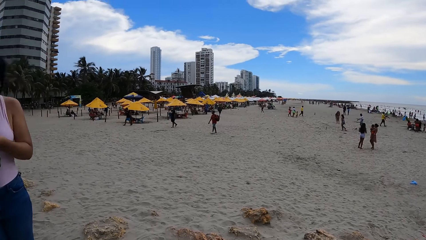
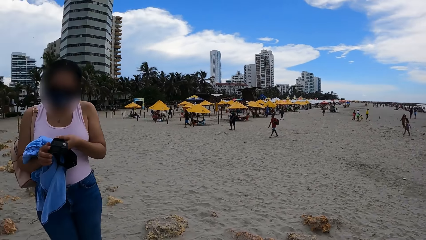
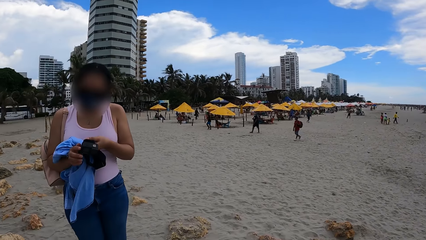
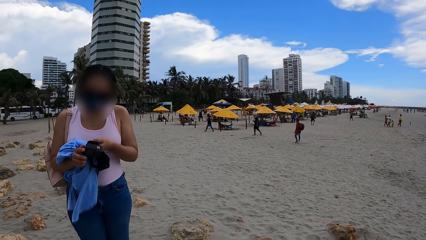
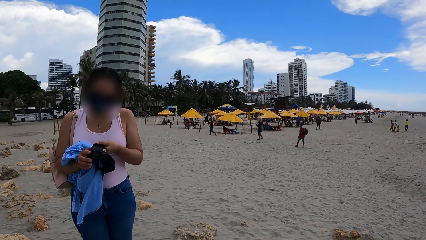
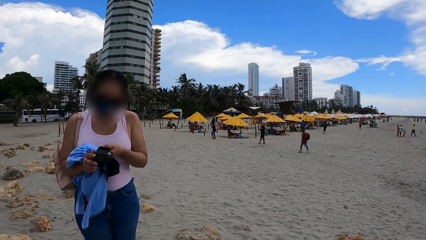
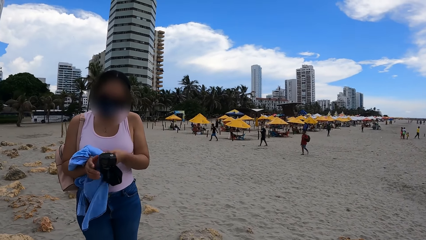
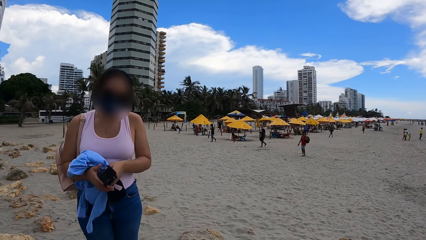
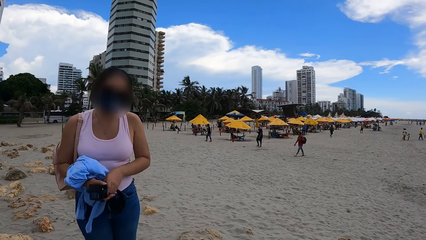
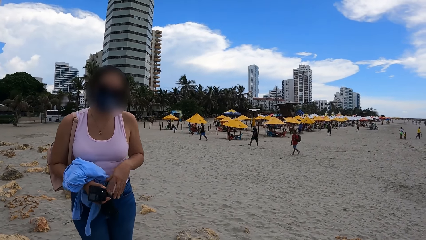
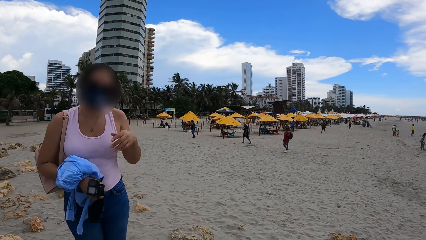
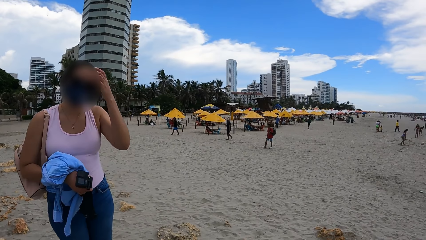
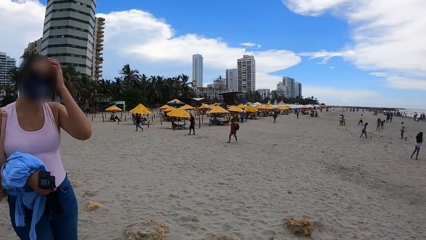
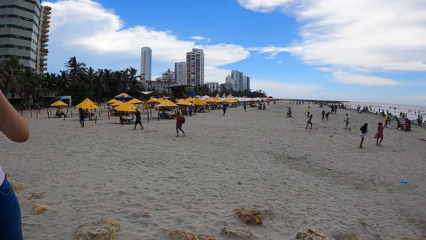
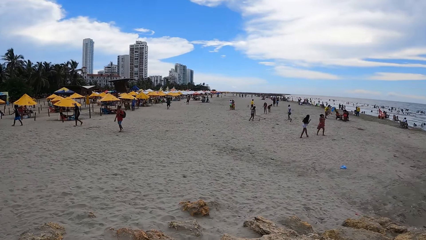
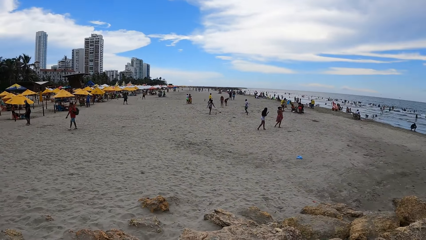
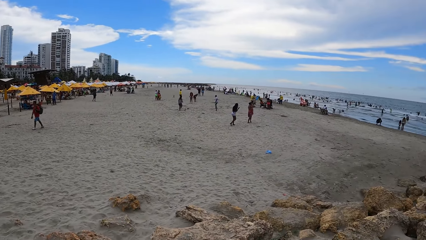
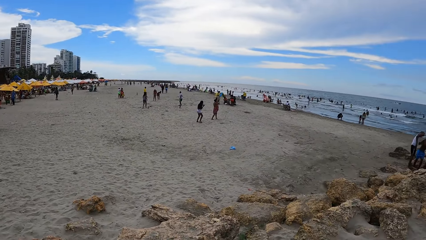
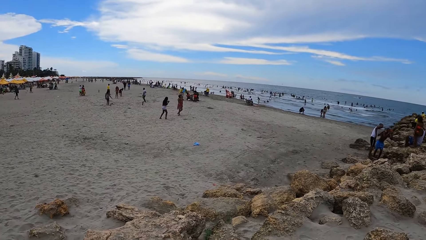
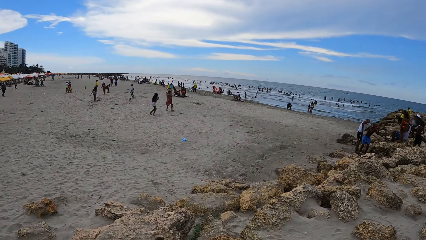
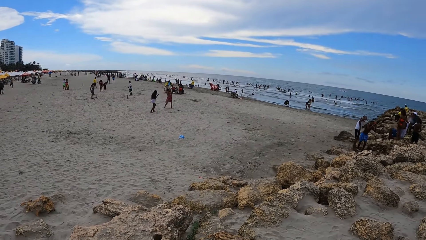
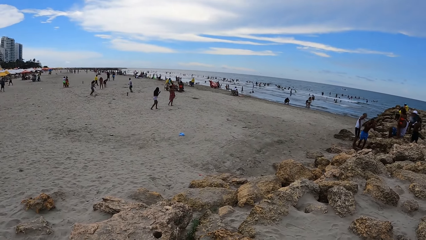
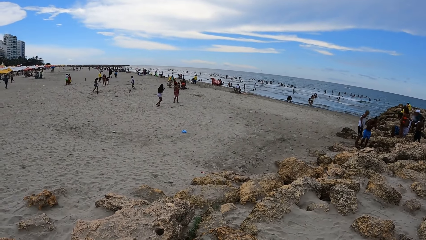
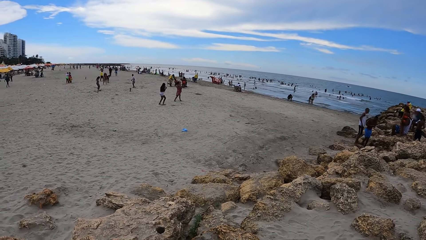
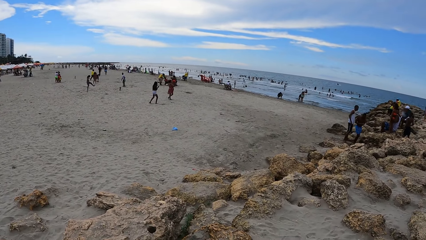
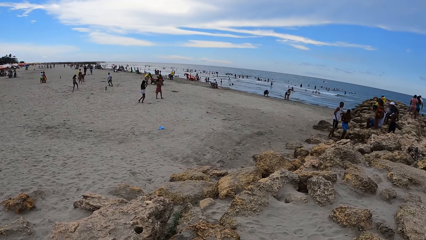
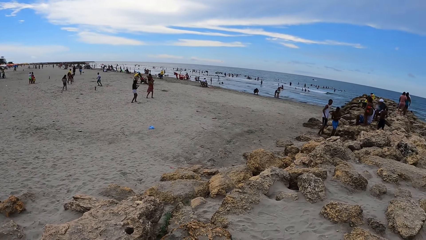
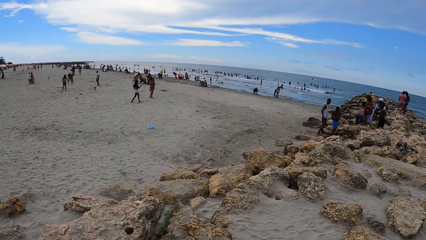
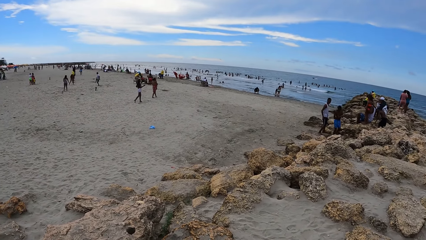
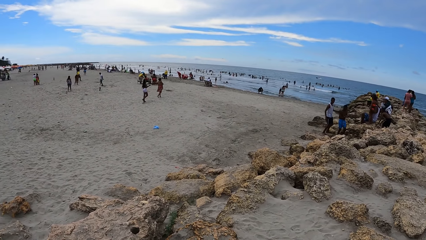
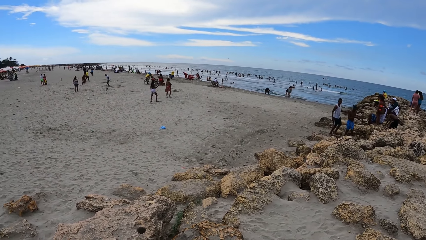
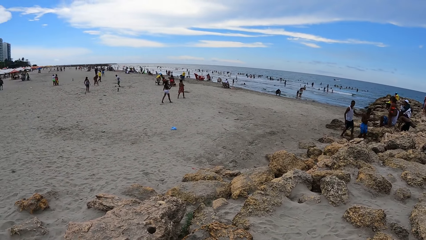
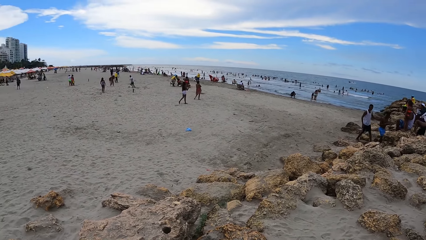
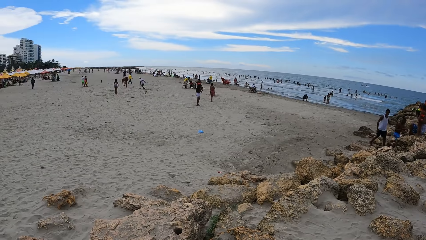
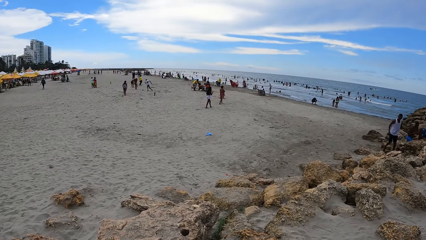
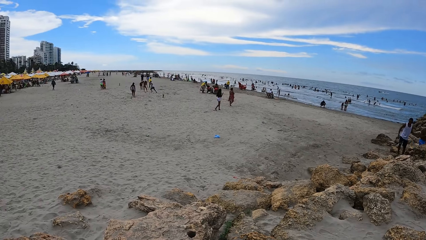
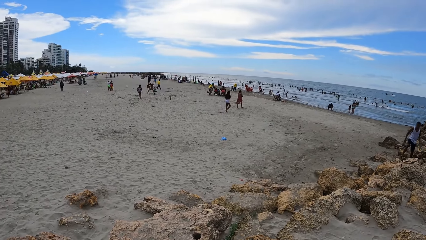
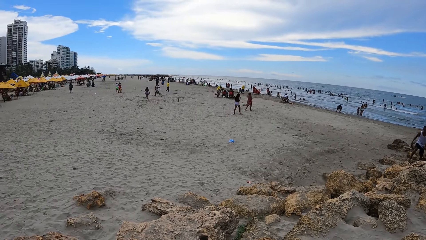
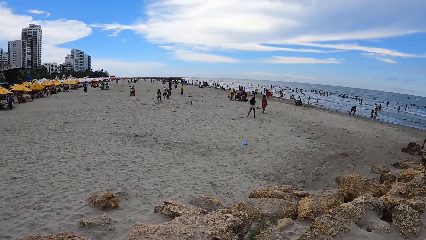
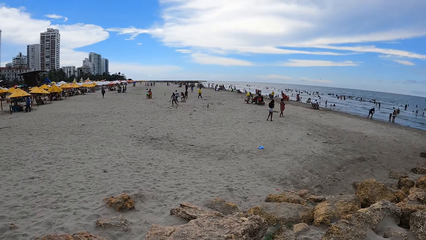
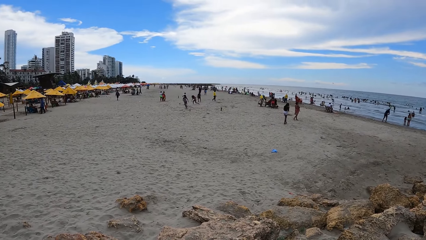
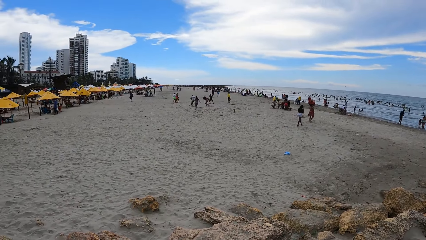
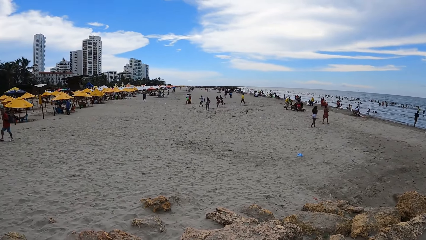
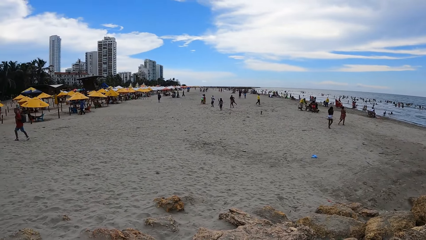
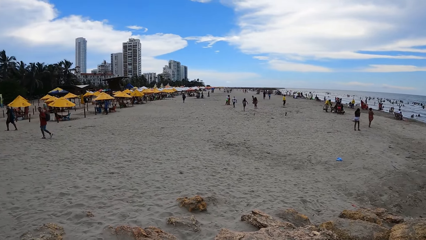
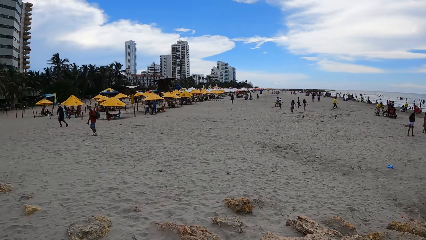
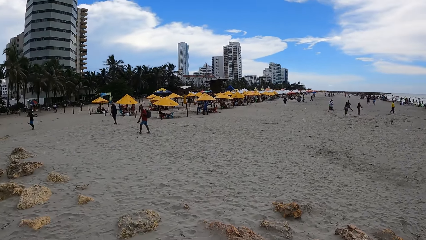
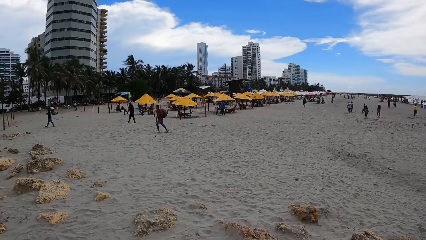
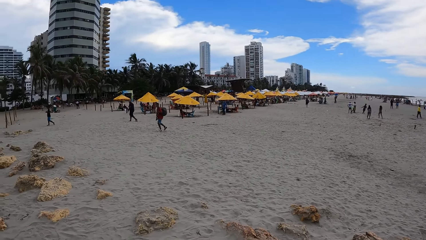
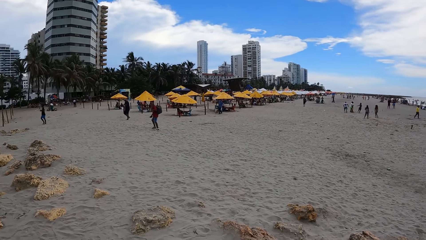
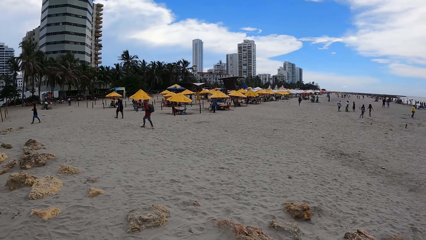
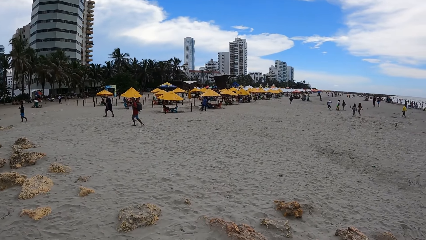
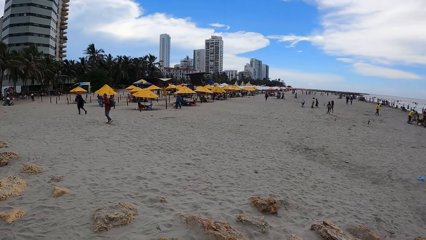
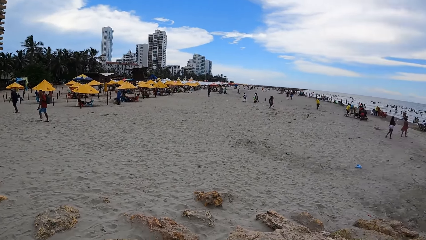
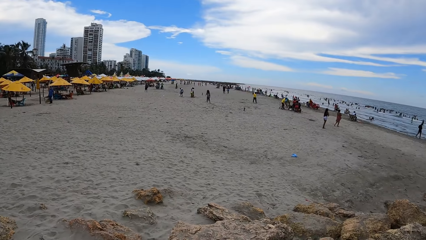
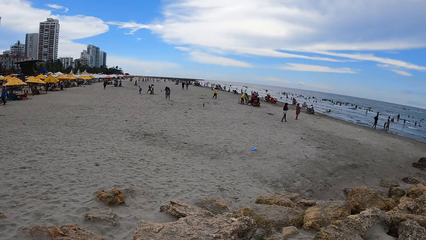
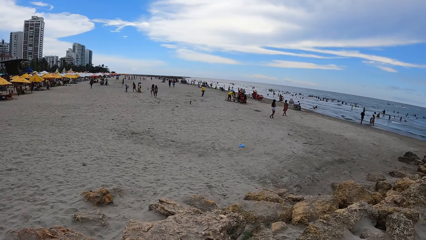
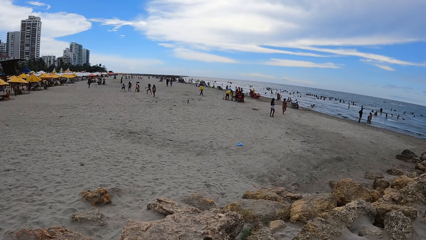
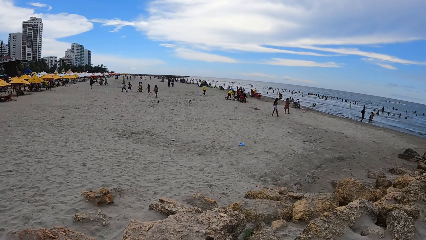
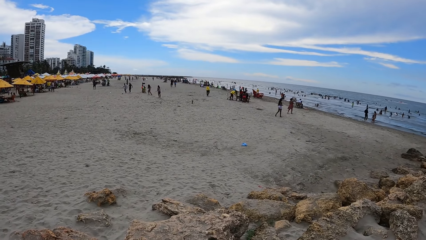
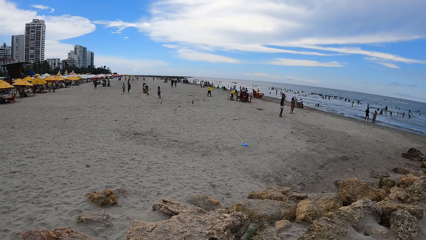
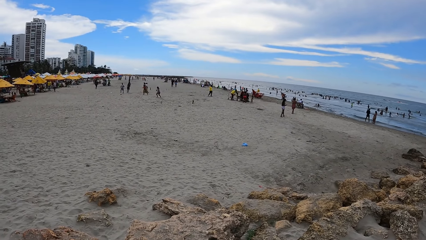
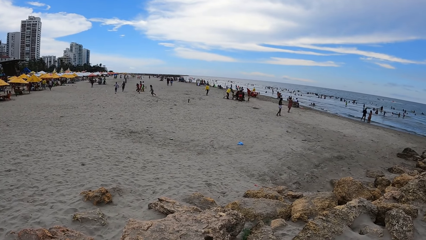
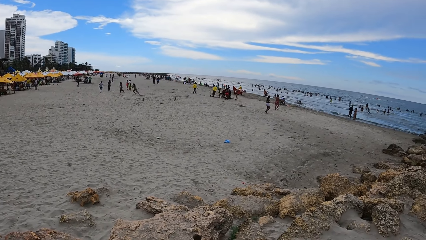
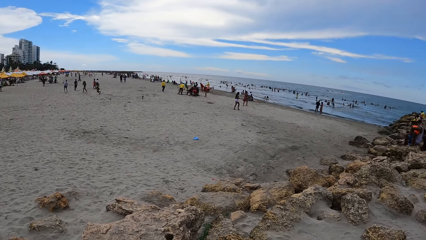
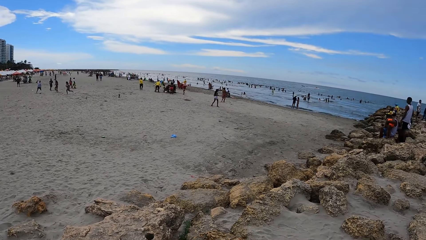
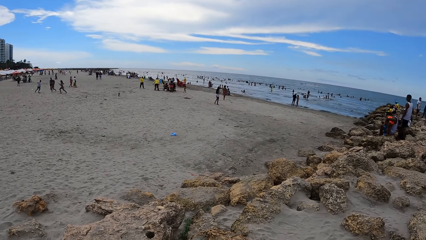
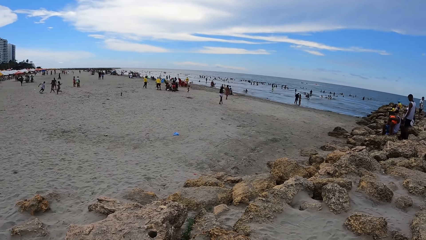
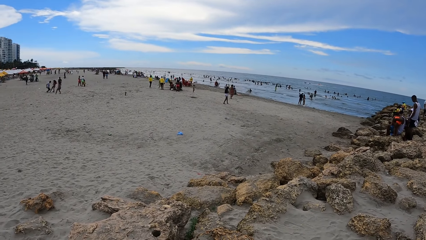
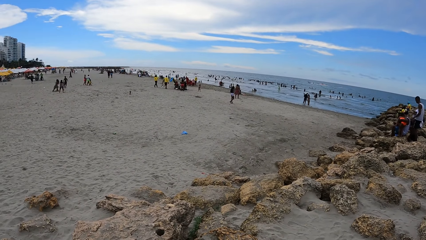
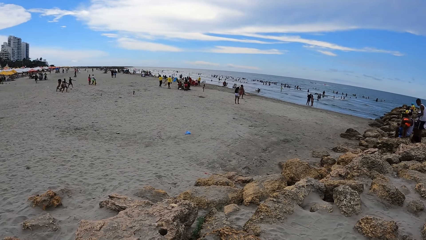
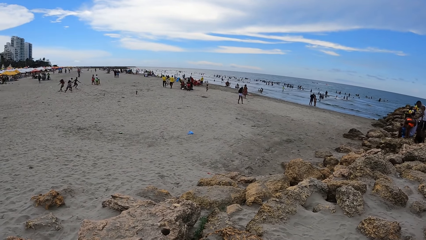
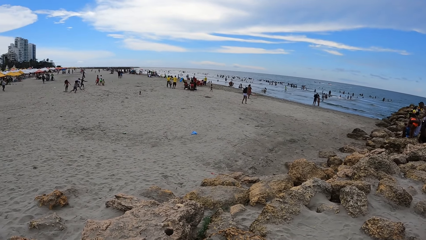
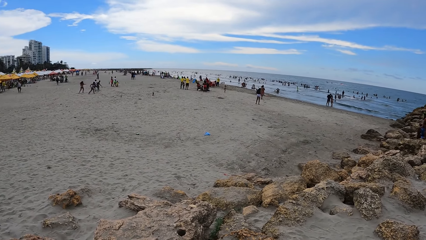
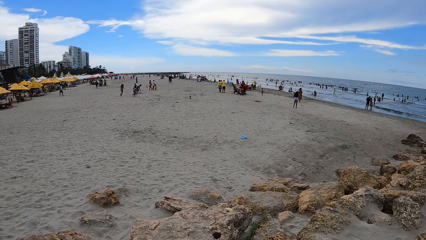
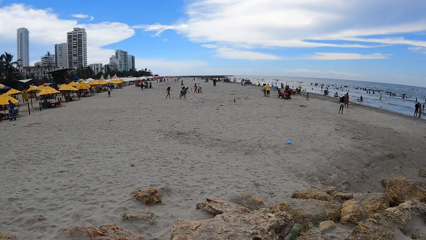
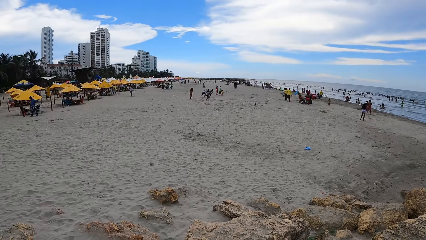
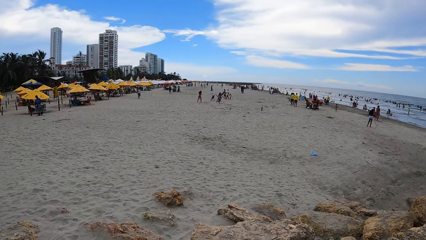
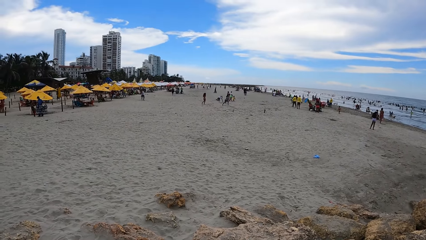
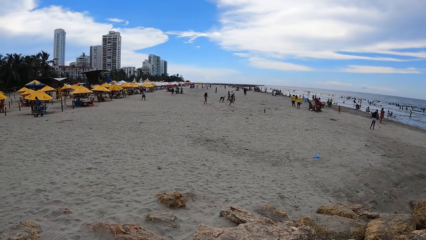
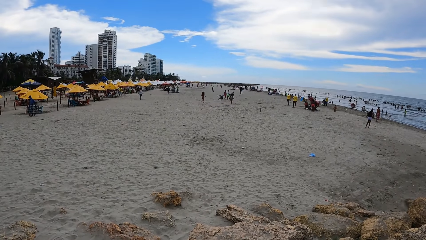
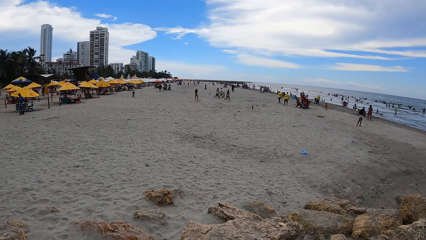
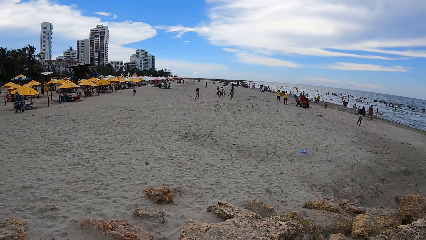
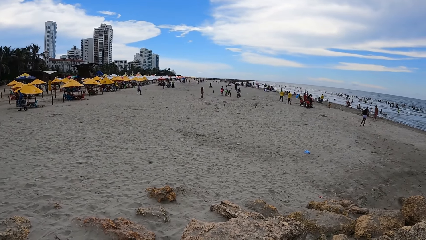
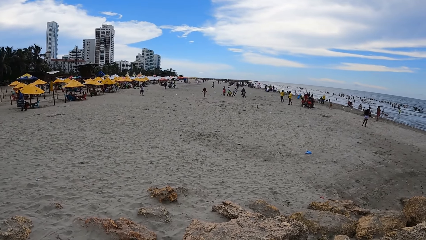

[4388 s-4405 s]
The camera wearer interacts with a person. The person holds the camera. The person touches their head. The camera wearer looks around. They look around repeatedly.
